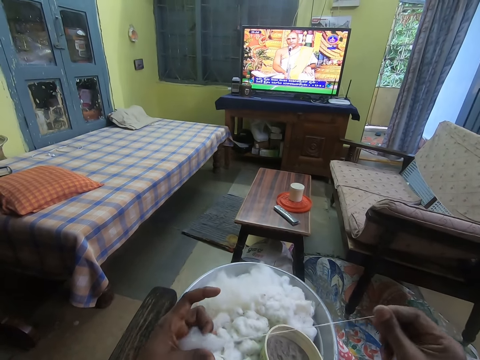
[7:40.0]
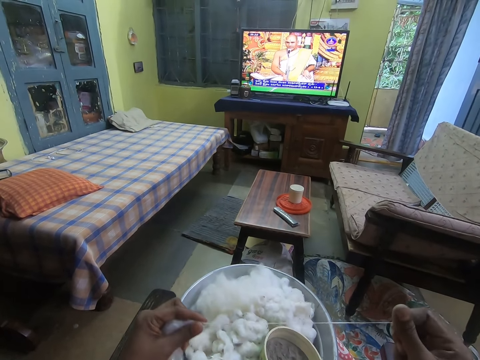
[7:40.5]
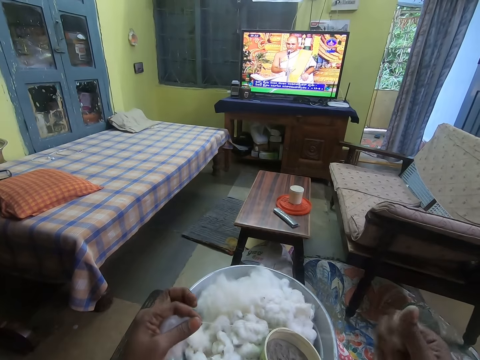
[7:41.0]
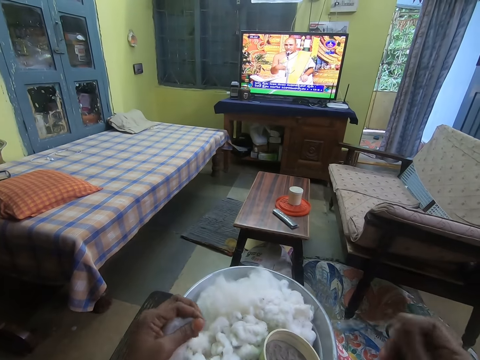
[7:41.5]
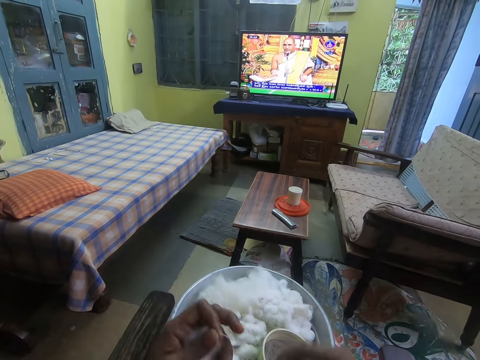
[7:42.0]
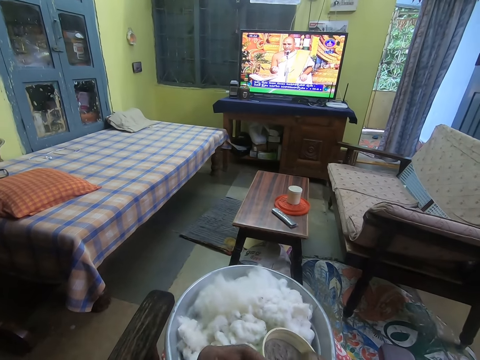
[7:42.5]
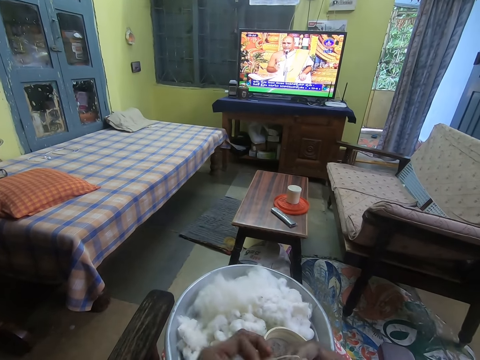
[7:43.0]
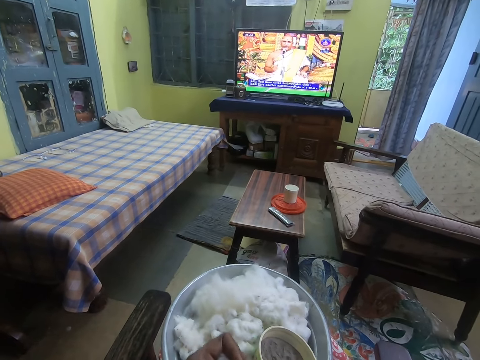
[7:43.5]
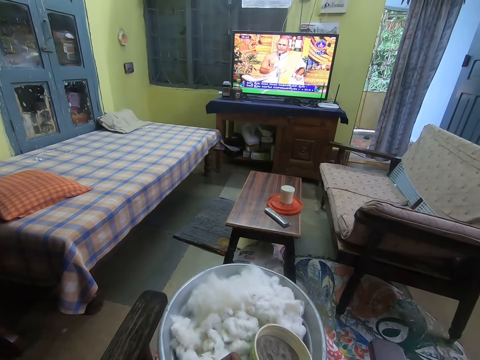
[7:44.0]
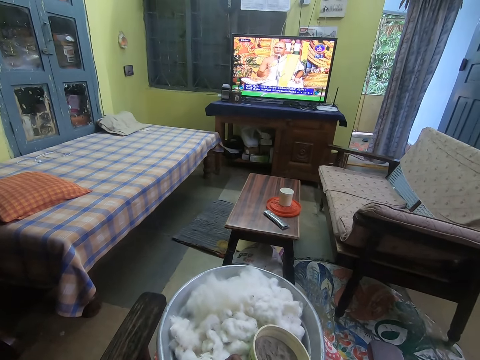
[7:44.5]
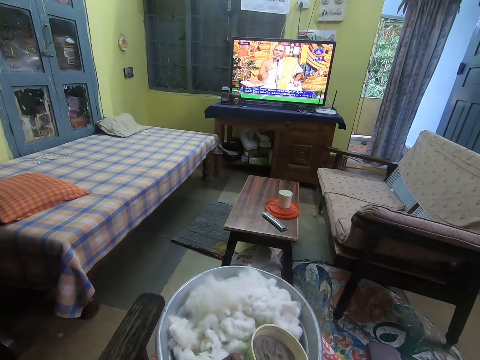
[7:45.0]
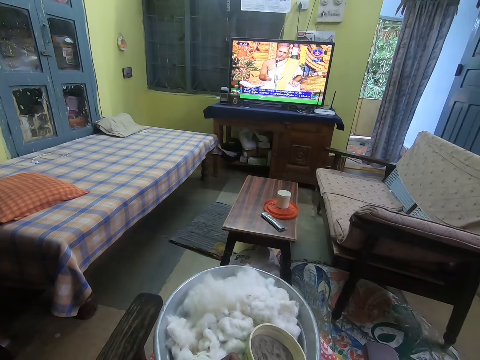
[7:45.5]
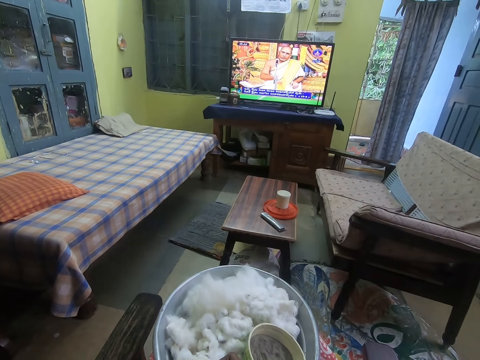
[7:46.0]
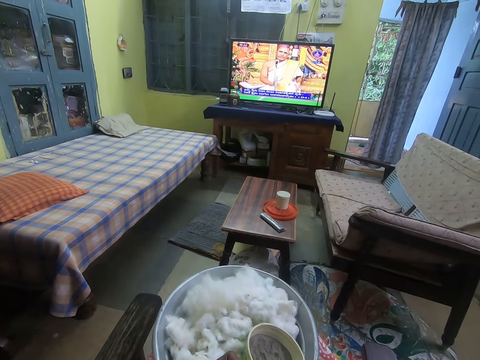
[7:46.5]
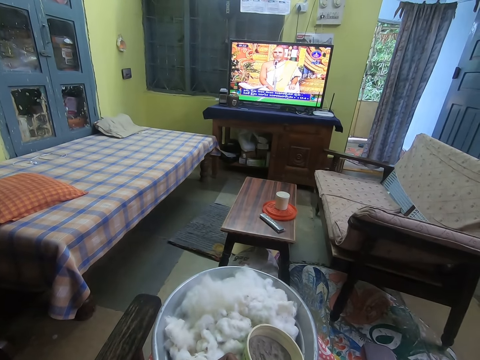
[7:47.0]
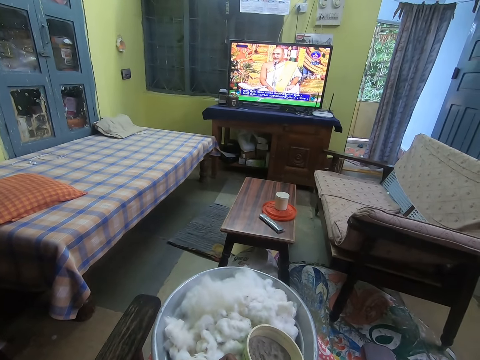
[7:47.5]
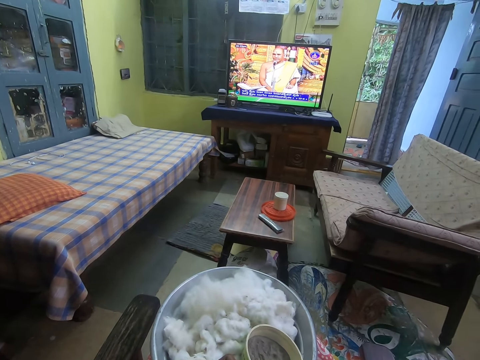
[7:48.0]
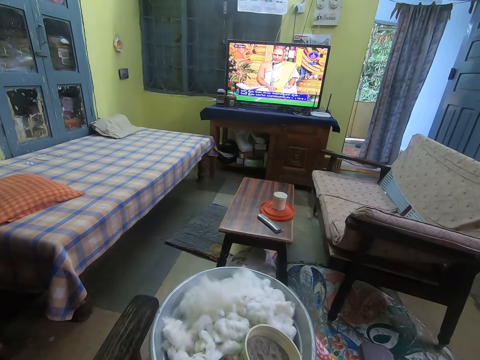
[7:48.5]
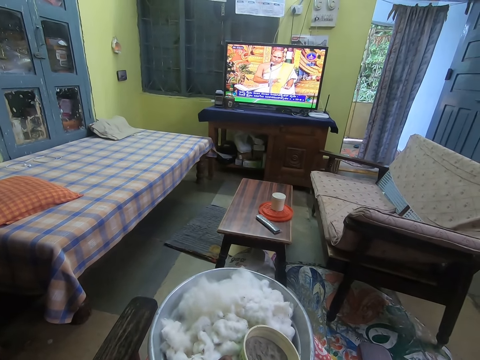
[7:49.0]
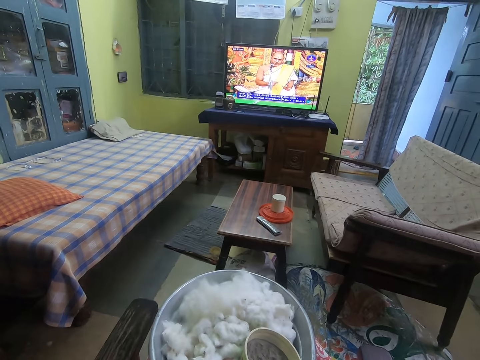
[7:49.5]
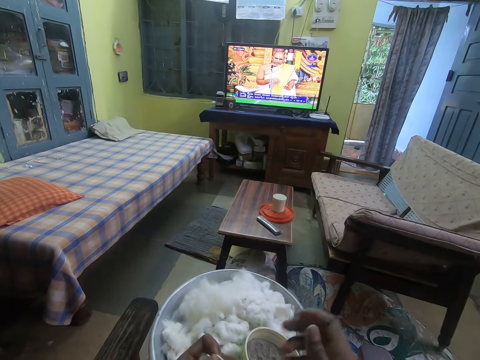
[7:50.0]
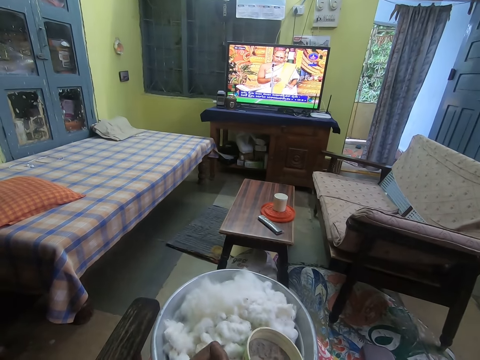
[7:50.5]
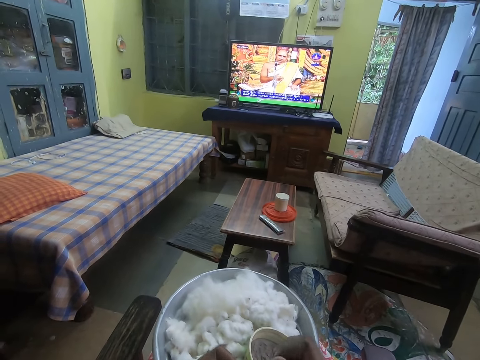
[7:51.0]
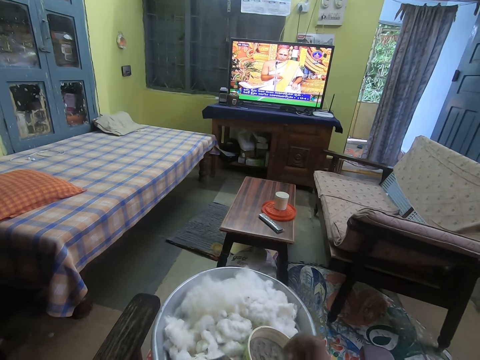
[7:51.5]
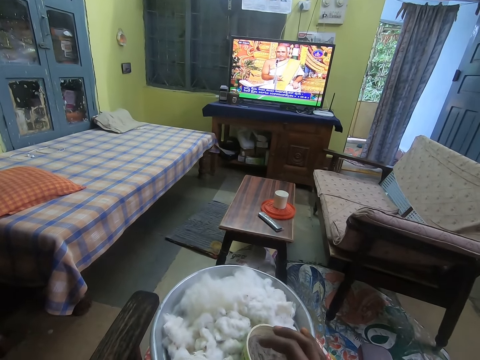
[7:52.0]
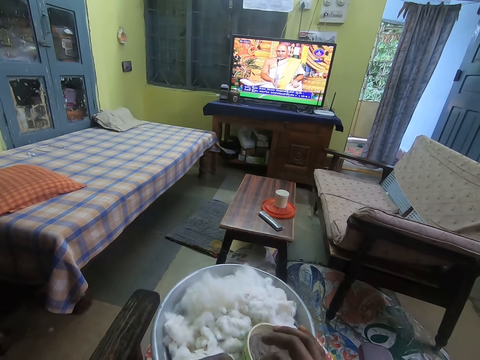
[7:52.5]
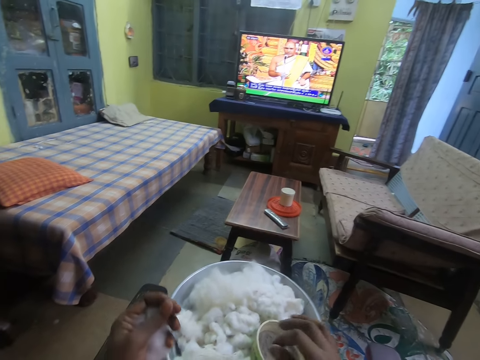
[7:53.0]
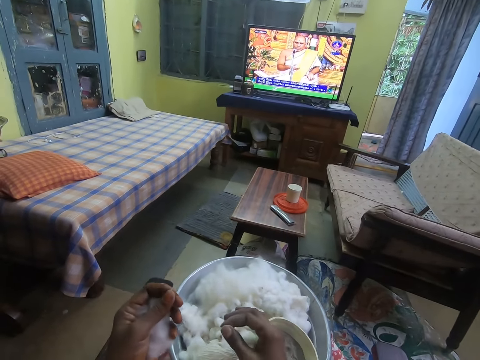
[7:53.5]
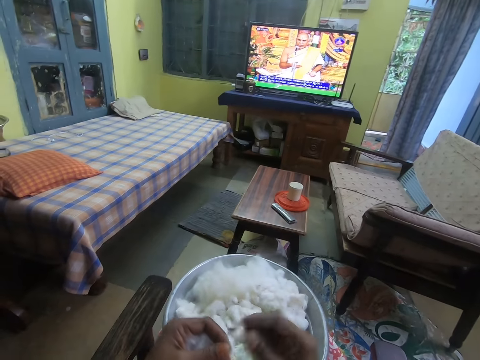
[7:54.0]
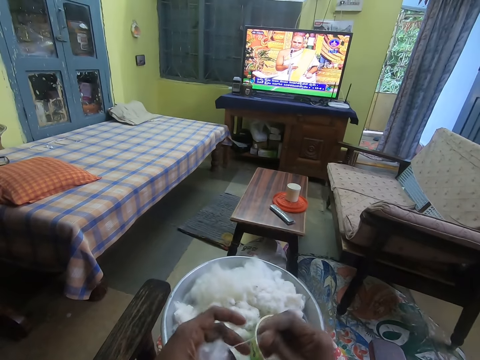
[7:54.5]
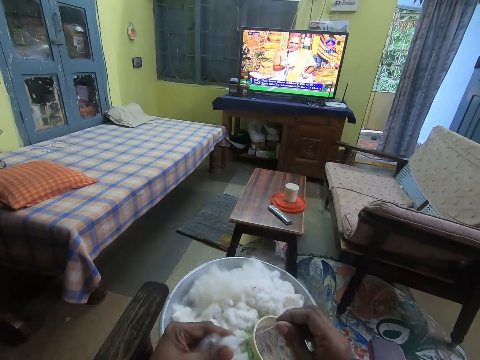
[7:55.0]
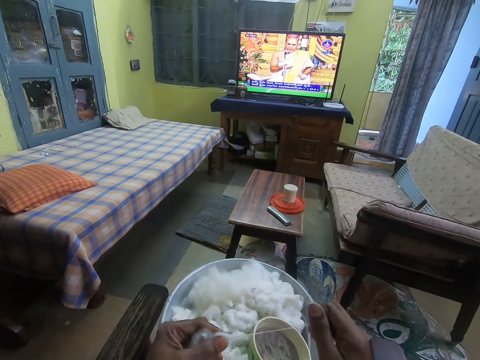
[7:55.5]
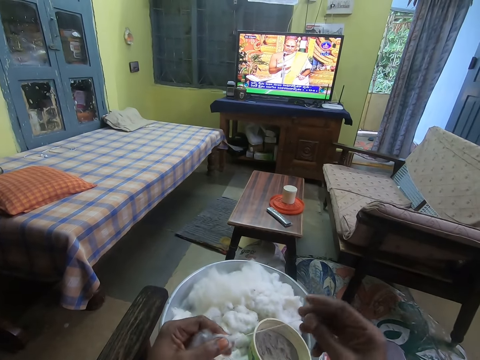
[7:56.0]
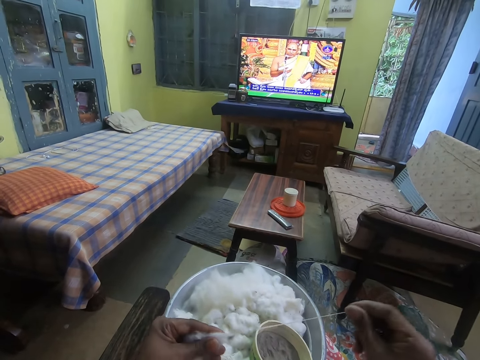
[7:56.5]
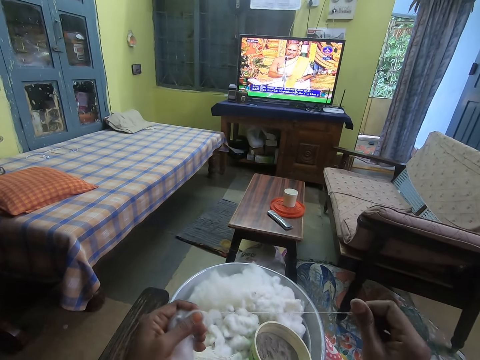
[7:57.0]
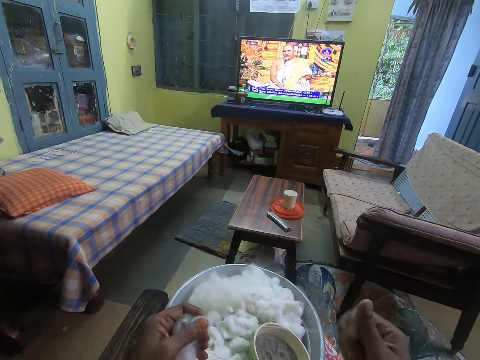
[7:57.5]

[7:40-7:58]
The camera wearer rolls the wool with both hands. He drops the rolled wool on the tray of wool with his right hand. He pulls the wool from his left hand with his right hand.

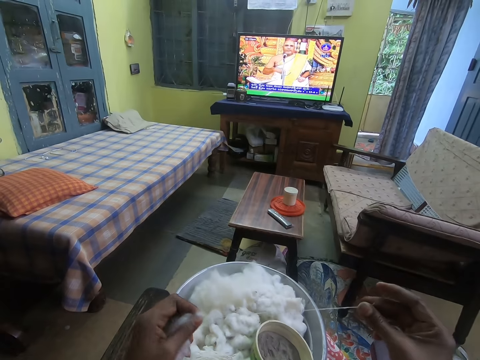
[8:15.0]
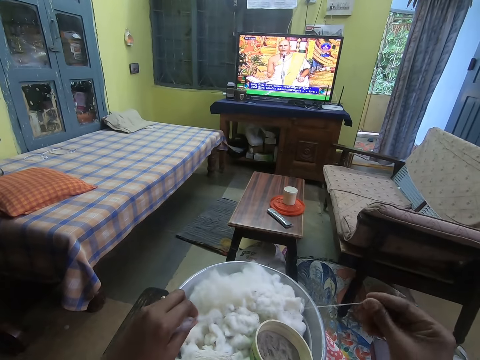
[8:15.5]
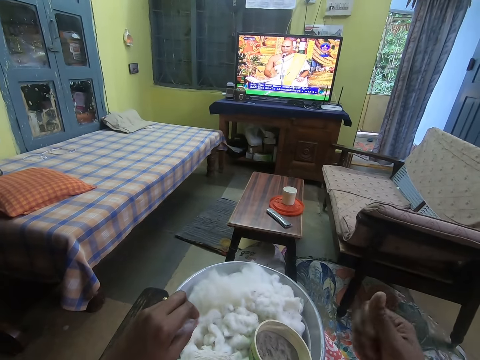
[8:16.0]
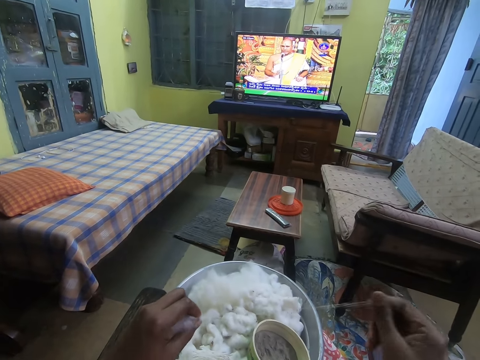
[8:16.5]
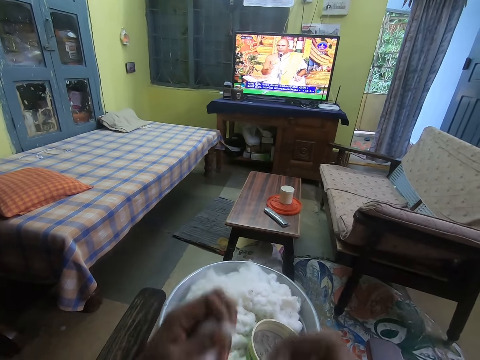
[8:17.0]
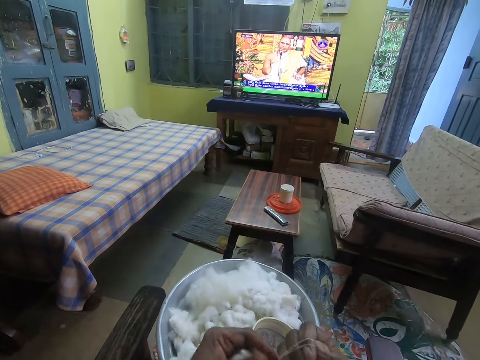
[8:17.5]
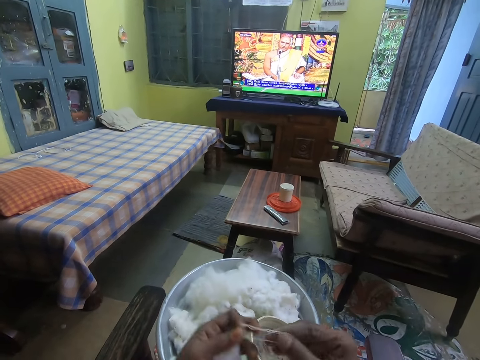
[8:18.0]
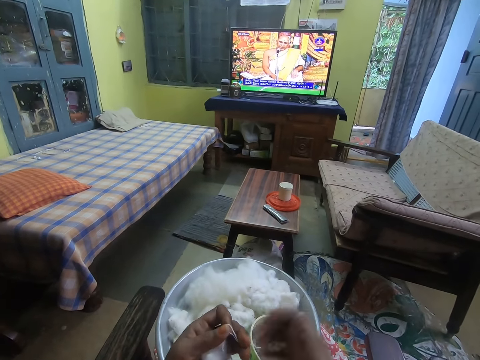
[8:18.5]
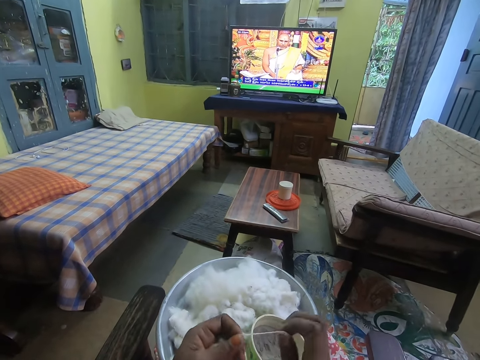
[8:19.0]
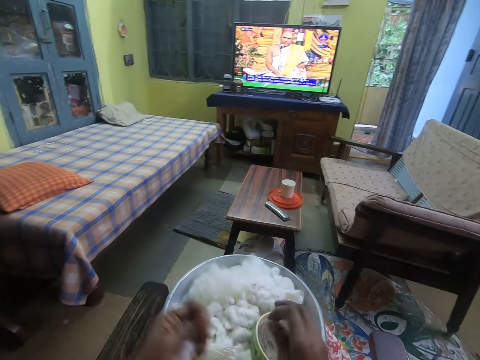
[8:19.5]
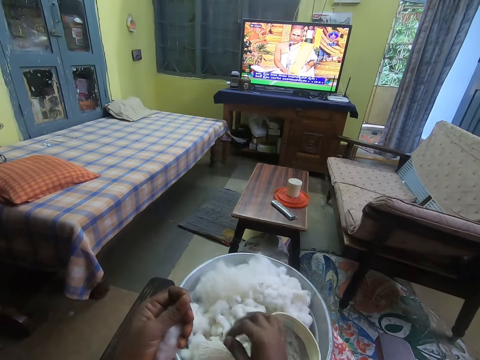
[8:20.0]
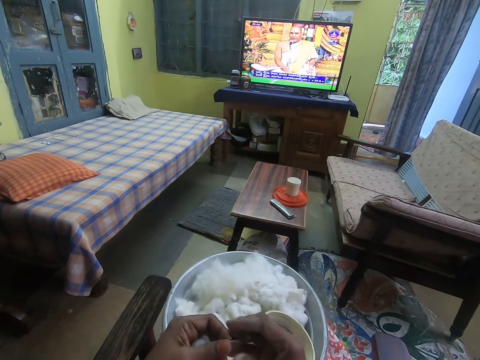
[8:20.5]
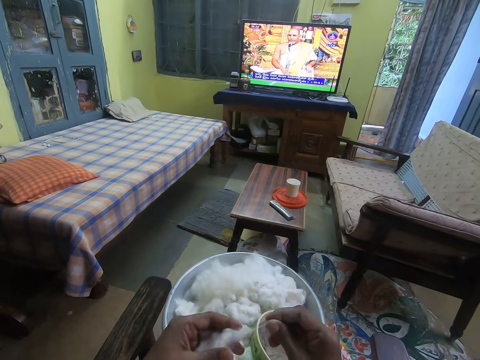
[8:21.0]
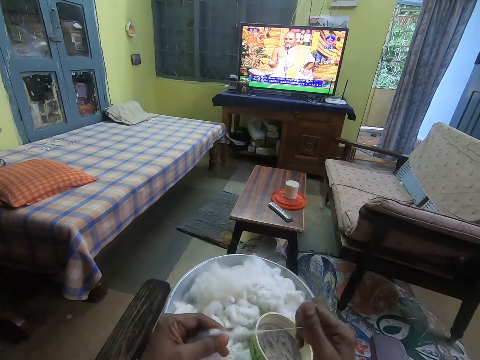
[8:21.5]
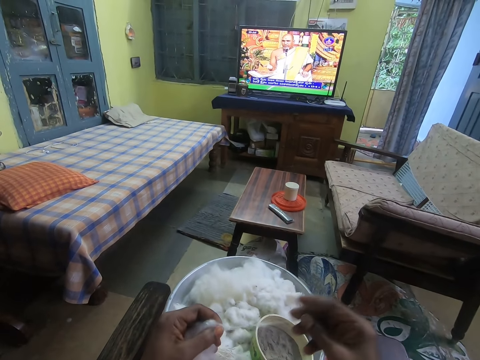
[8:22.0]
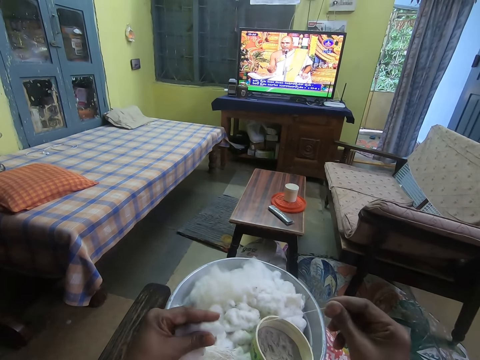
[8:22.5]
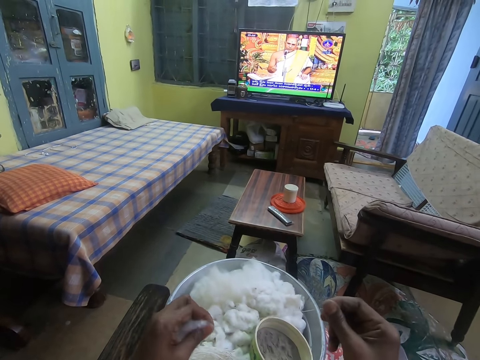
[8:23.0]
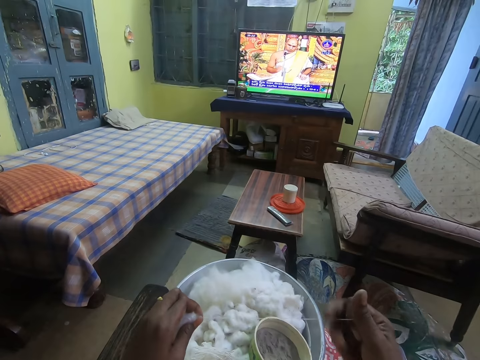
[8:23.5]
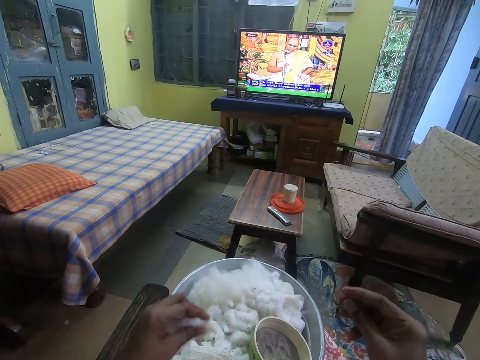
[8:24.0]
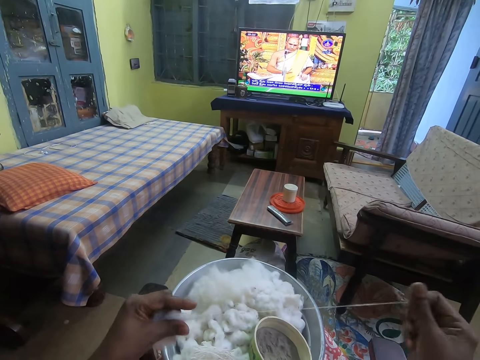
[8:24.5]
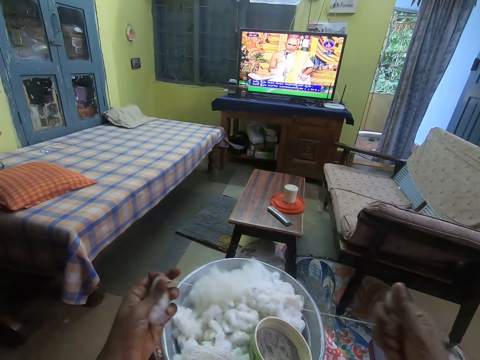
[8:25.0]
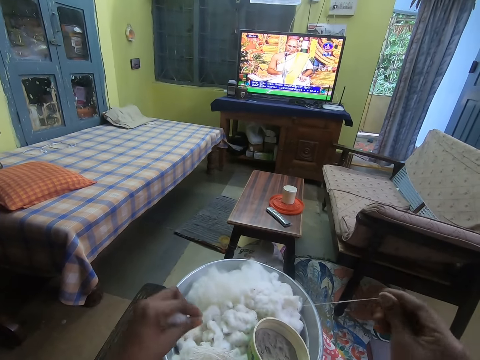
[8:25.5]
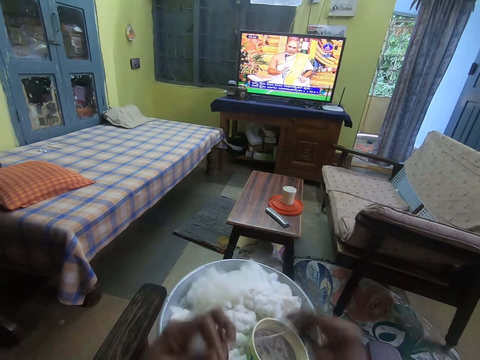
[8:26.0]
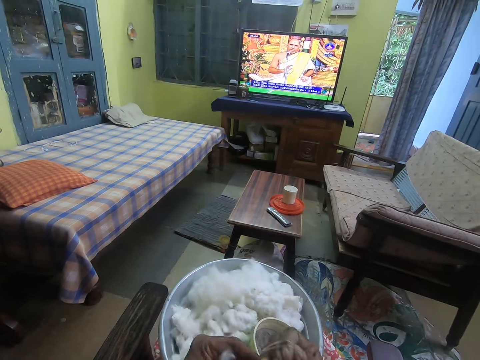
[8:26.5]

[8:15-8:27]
The camera wearer rolls the wool with both hands. He drops the rolled wool on the tray of wool with his right hand. He pulls the wool from his left hand with his right hand. He rolls the wool with both hands.
